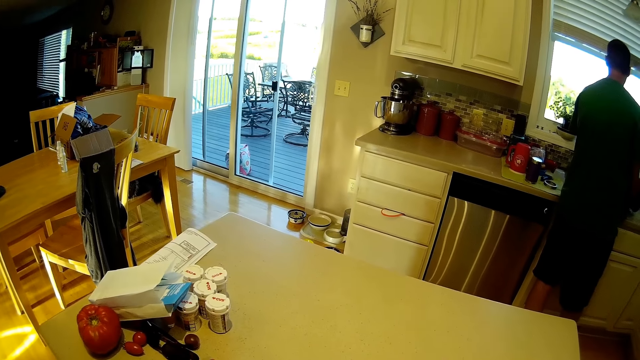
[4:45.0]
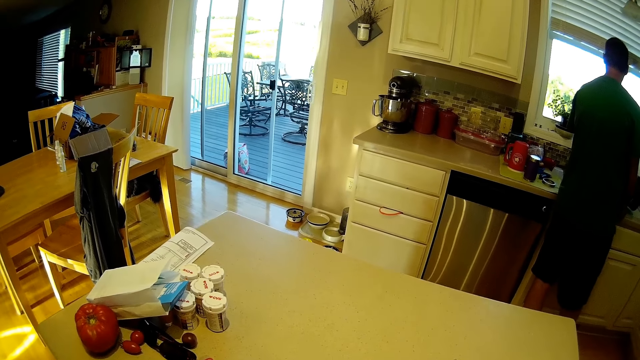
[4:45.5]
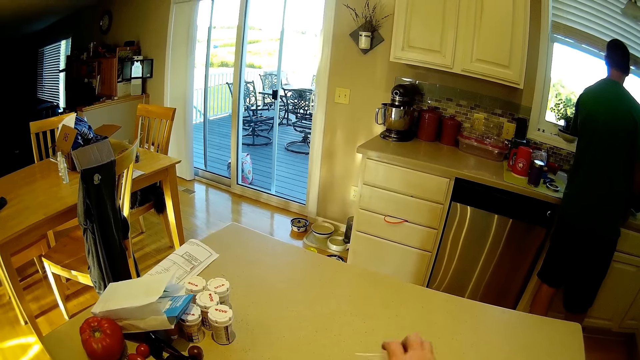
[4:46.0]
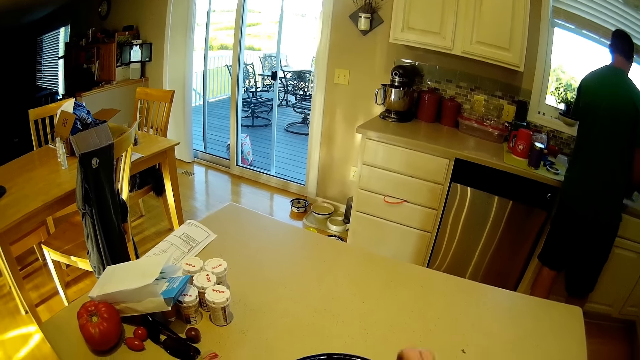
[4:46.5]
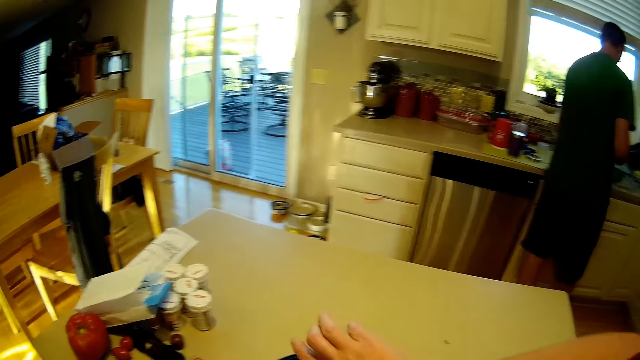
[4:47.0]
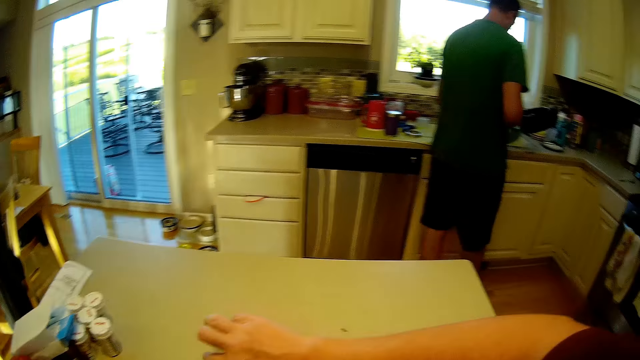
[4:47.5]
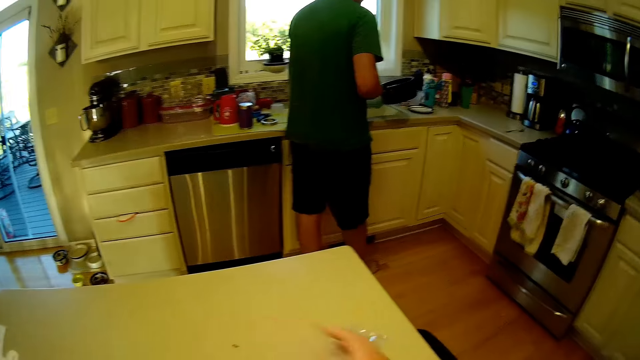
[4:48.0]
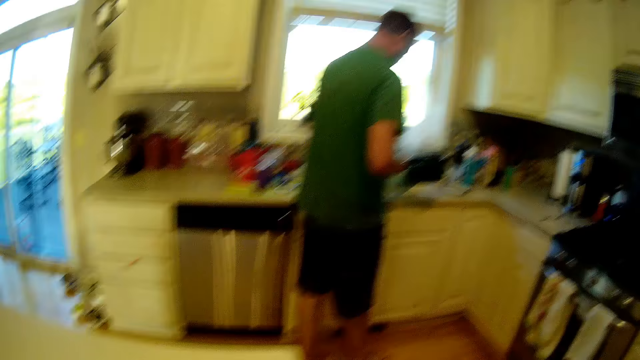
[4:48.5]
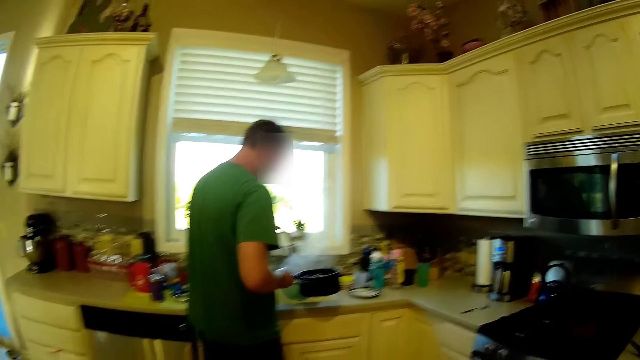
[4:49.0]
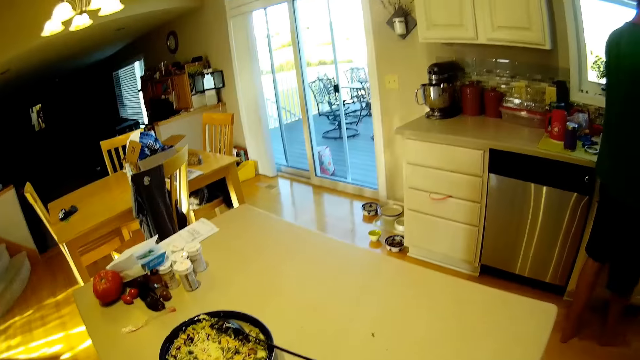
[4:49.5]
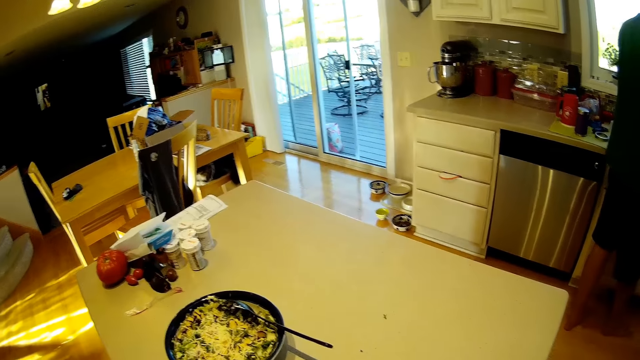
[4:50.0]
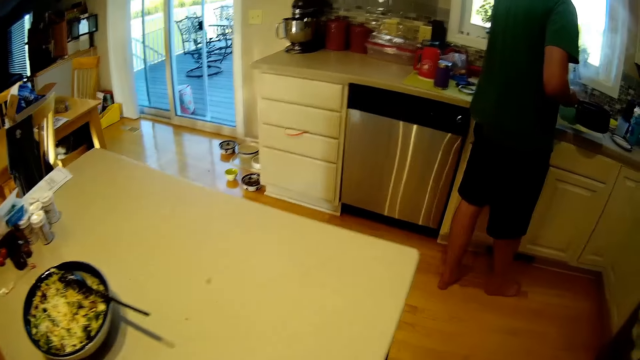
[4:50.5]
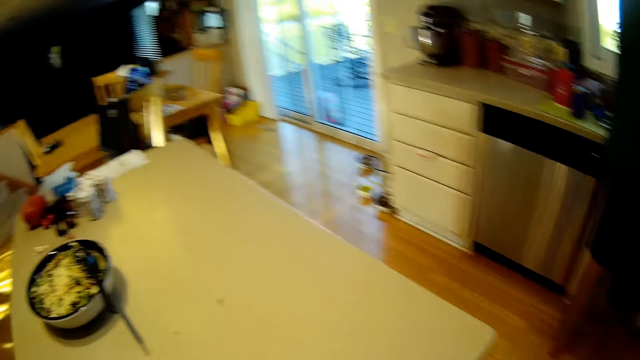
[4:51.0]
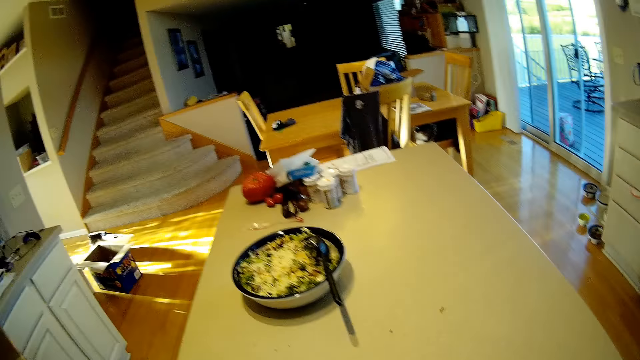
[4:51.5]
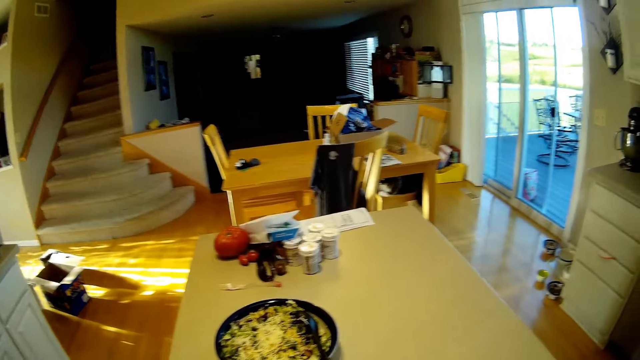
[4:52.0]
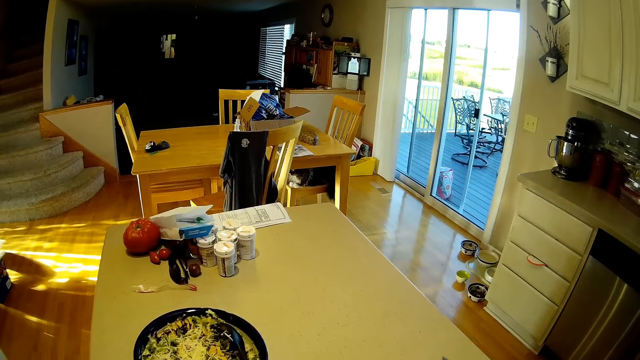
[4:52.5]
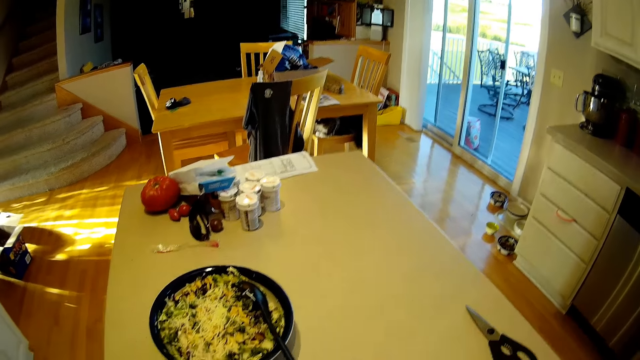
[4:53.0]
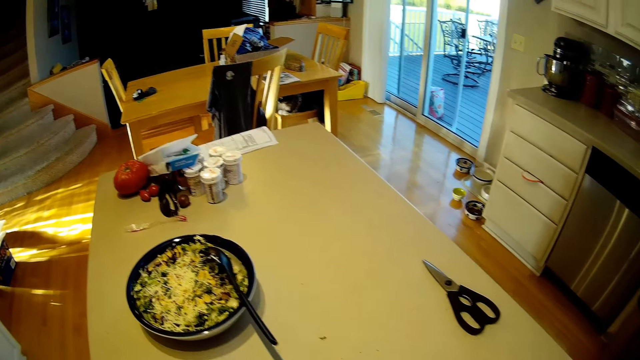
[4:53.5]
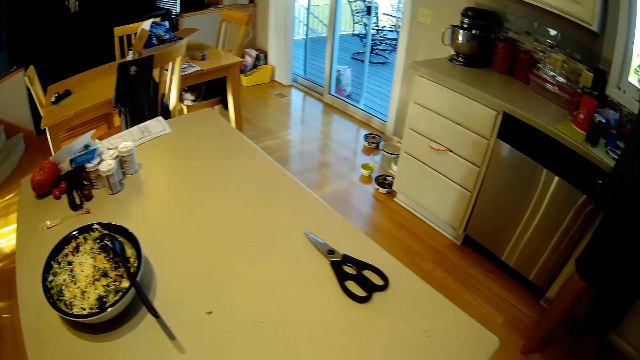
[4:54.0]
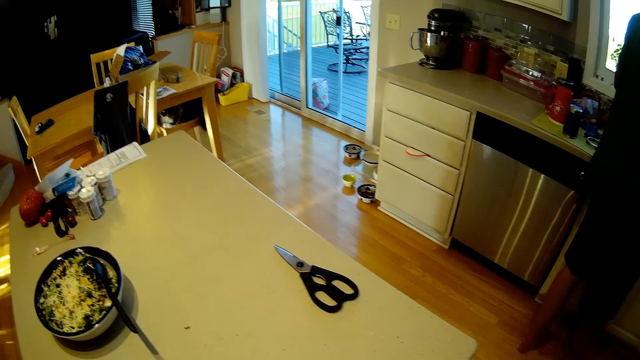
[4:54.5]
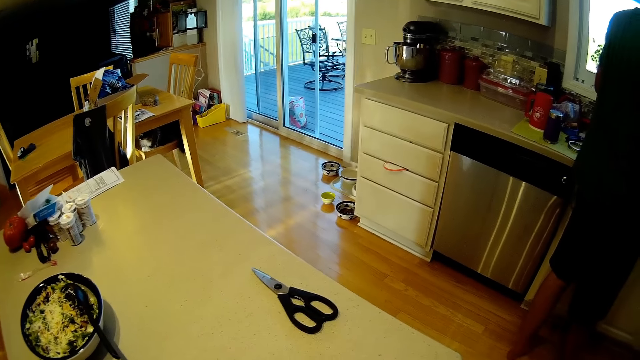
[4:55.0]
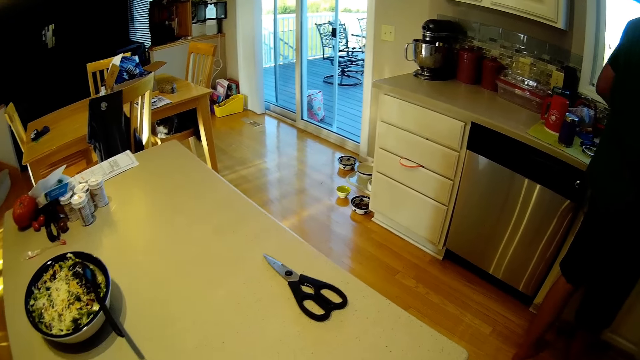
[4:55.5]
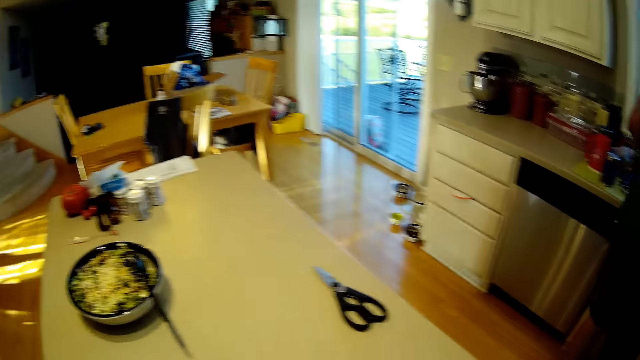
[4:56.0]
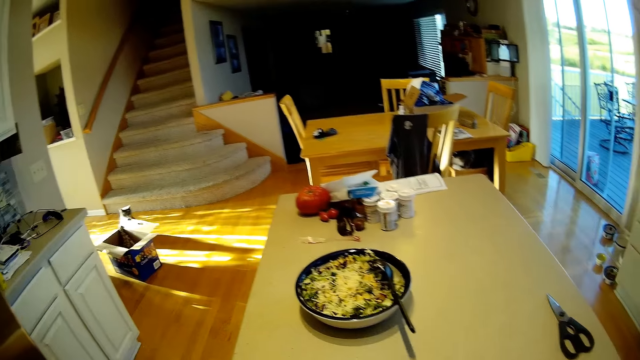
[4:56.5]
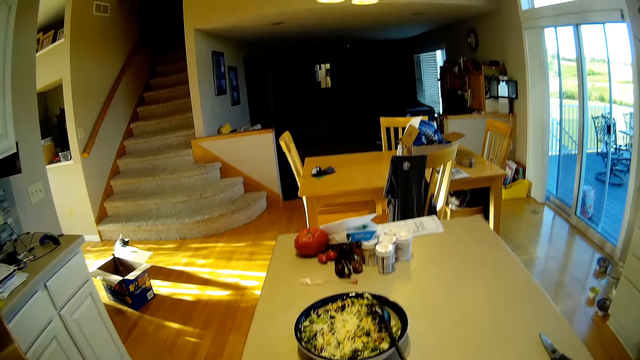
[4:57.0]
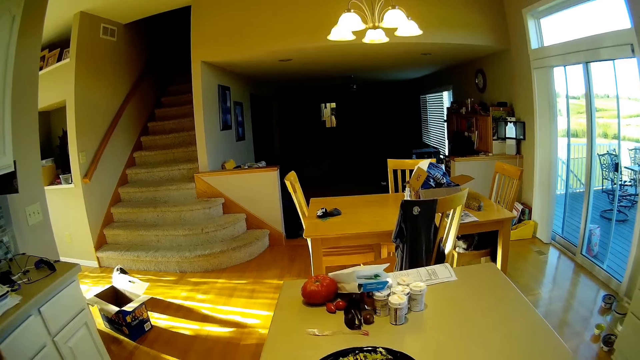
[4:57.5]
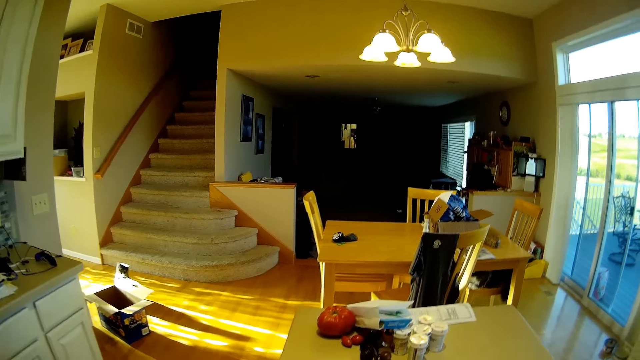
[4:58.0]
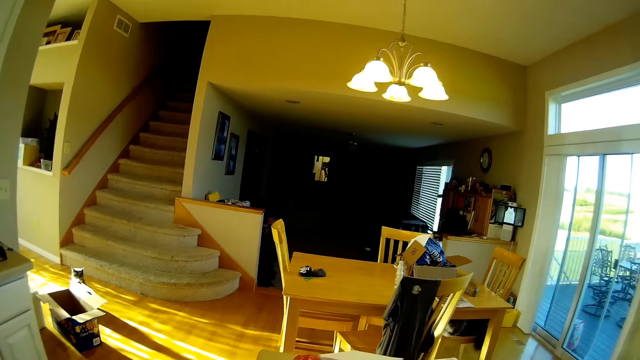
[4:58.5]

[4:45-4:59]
The camera wearer adds something in the pan. They look around. They fold a nylon. They look around. They clean the table.

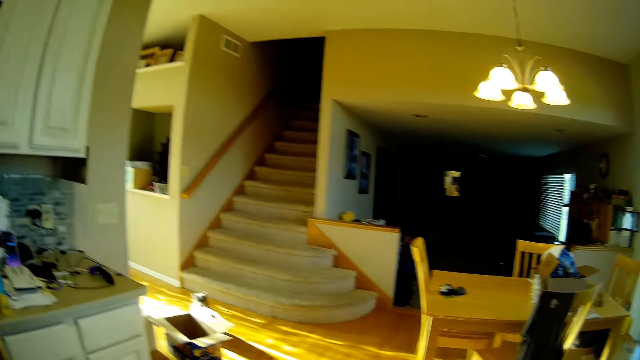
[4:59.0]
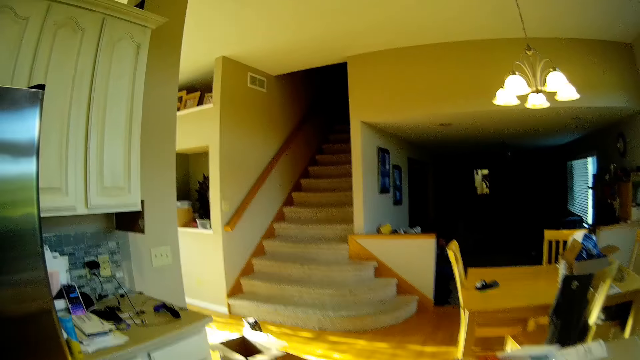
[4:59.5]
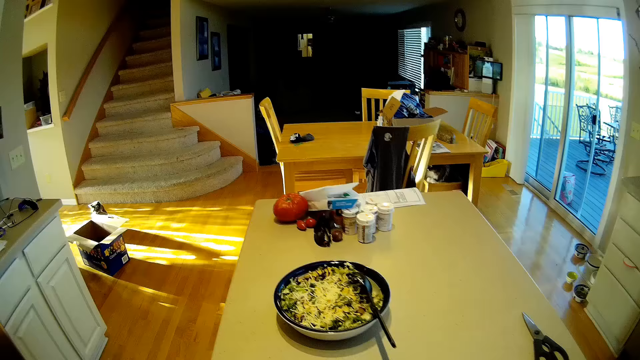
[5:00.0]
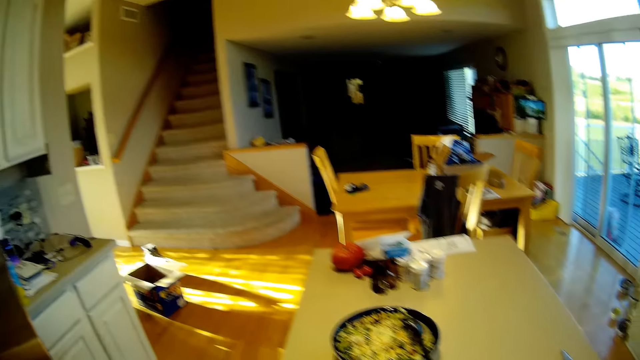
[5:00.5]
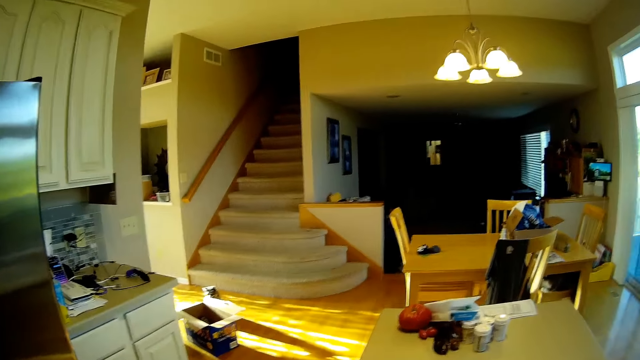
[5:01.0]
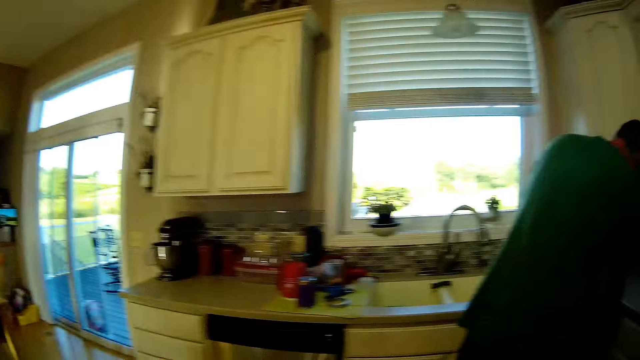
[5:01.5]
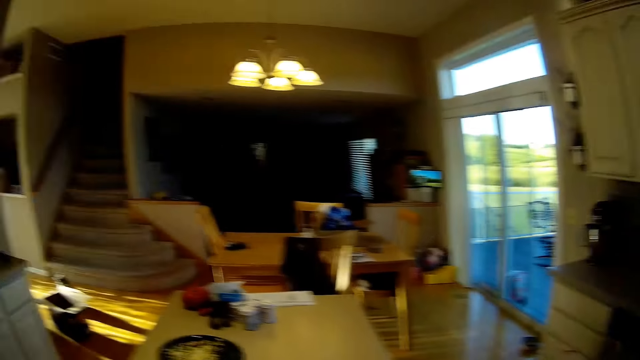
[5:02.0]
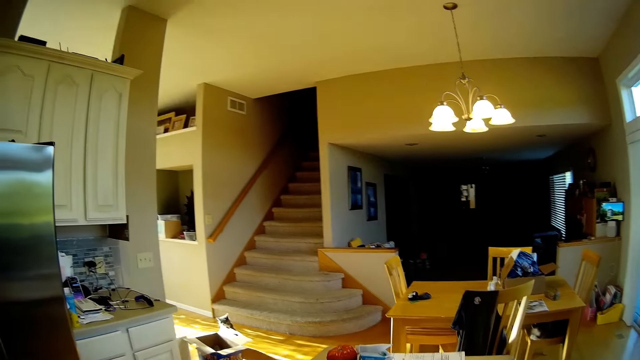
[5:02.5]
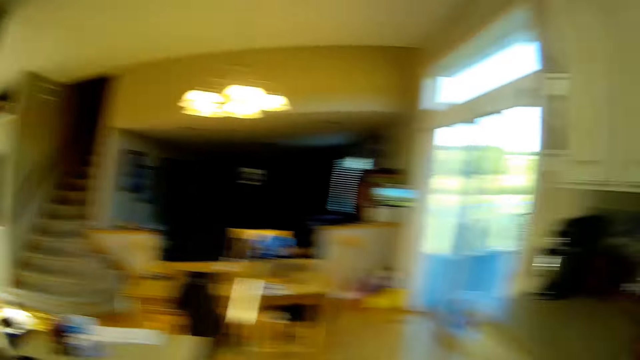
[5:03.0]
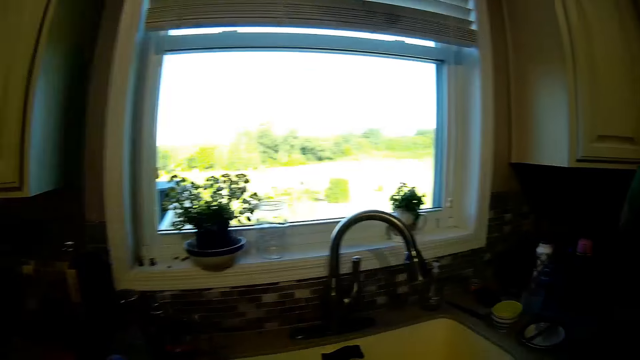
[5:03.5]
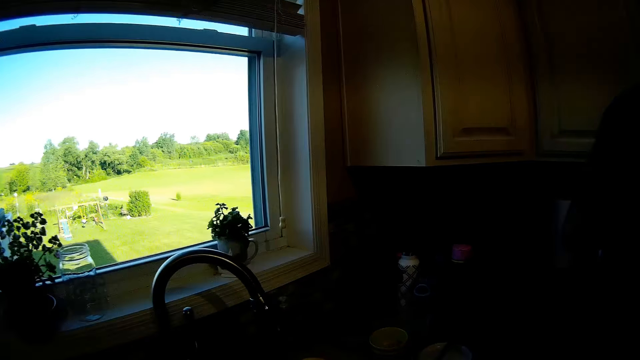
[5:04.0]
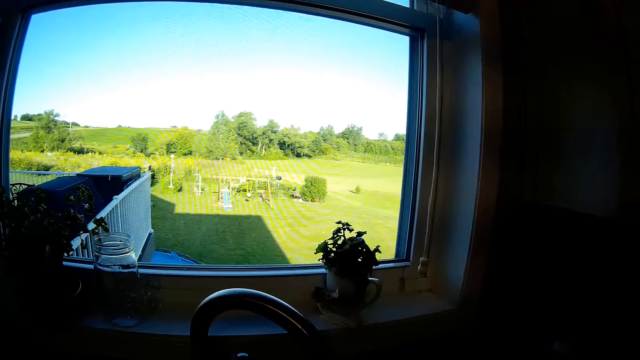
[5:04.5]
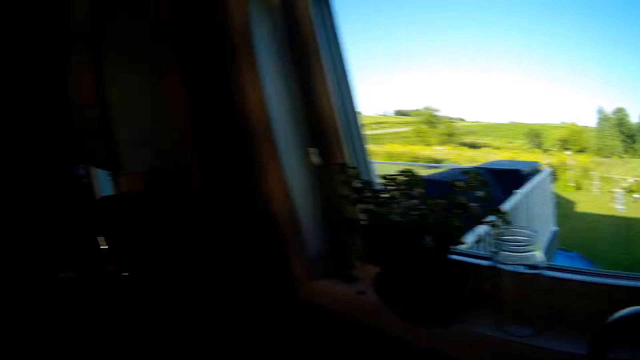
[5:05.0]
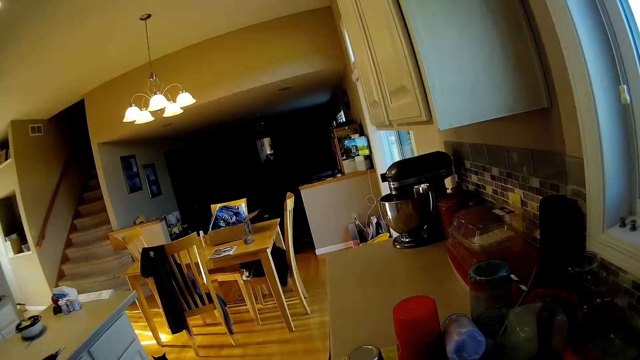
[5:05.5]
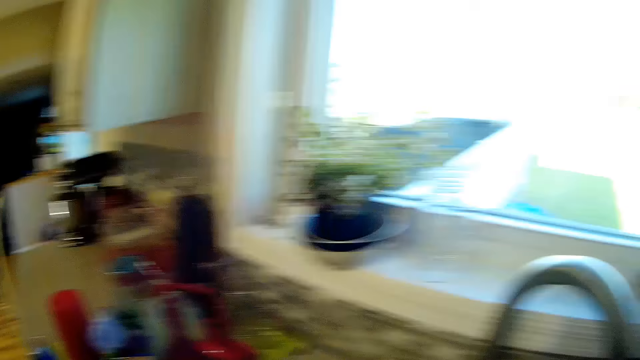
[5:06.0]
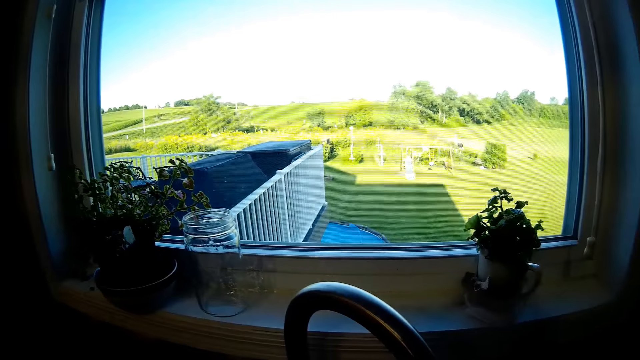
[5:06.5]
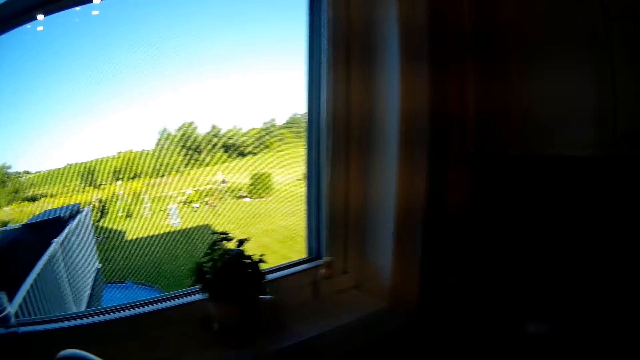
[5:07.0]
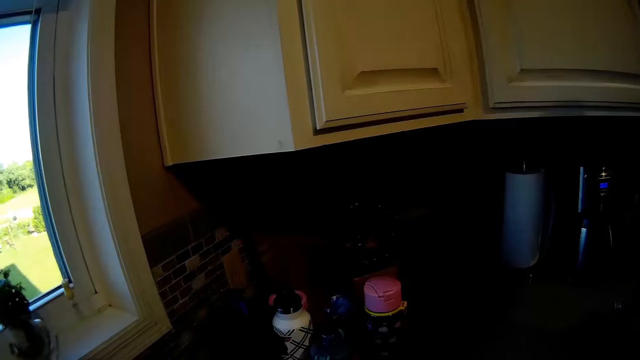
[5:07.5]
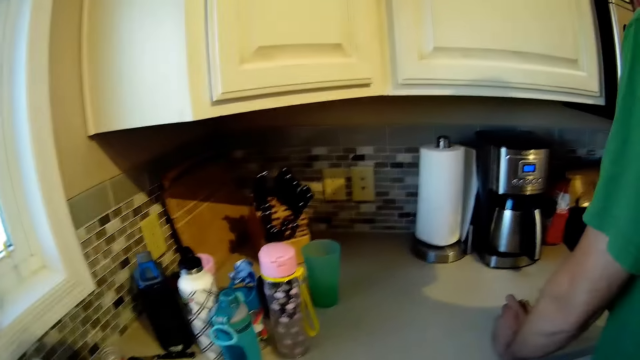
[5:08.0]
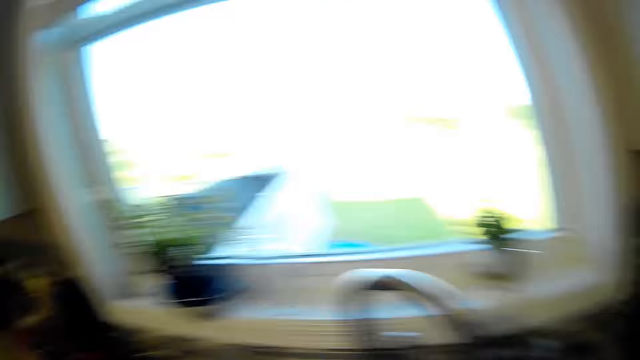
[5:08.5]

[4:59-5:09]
The camera wearer turns around. They look around. They walk in a kitchen to the sink. They open a water tap. They wash hands in the sink. They converse with a person. They look around.
